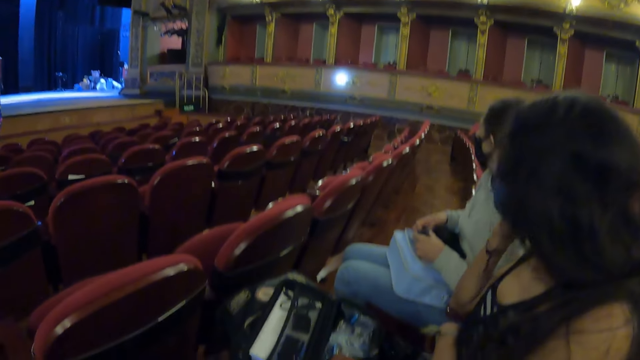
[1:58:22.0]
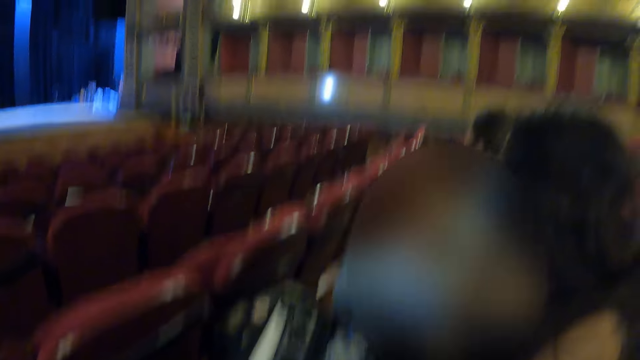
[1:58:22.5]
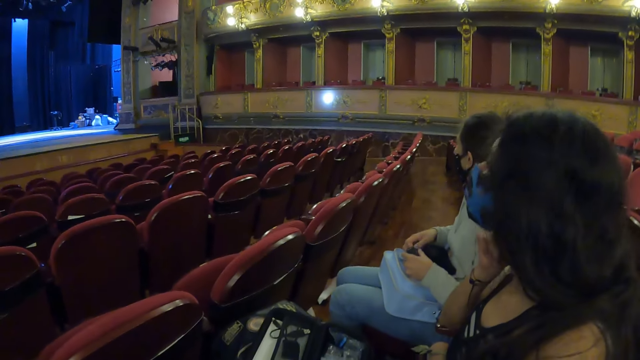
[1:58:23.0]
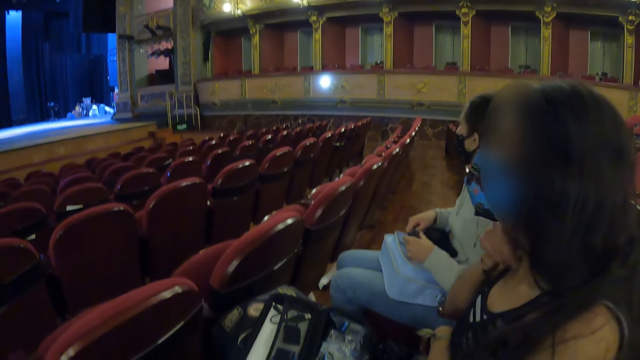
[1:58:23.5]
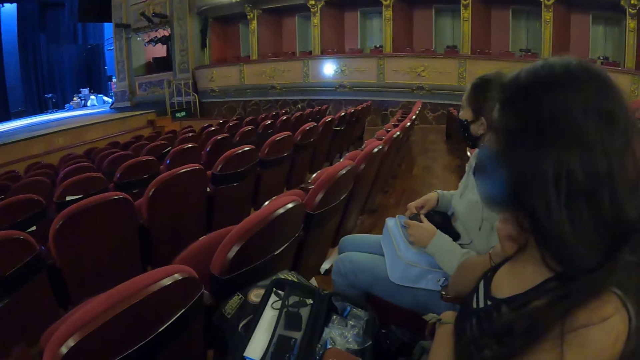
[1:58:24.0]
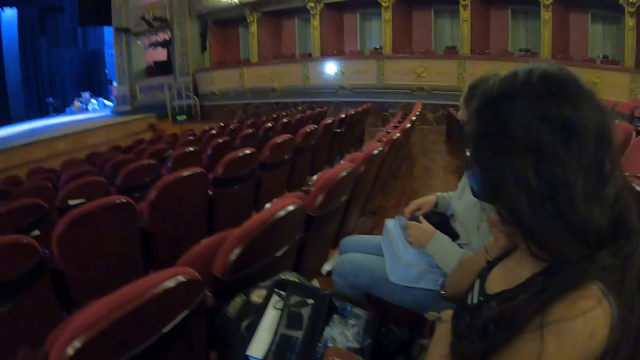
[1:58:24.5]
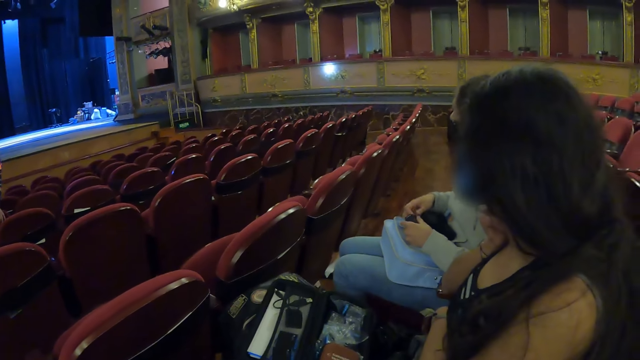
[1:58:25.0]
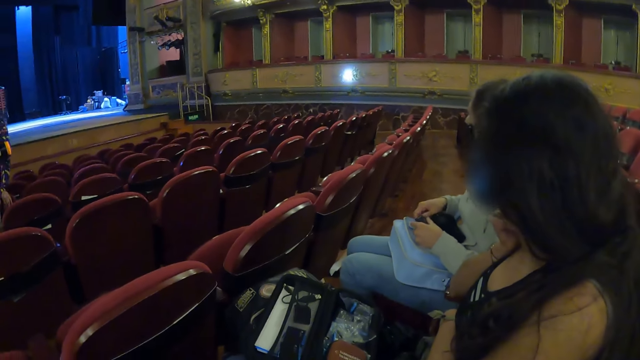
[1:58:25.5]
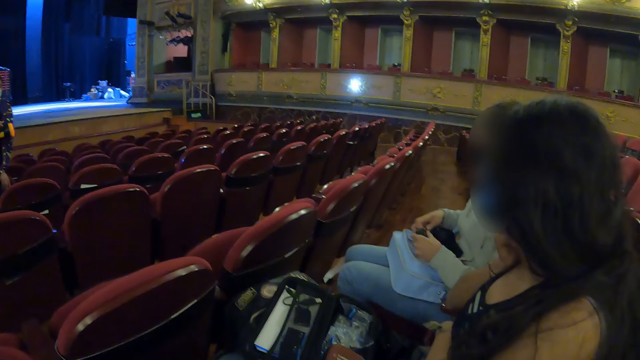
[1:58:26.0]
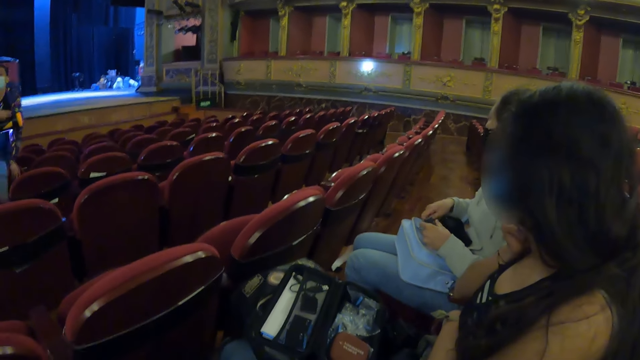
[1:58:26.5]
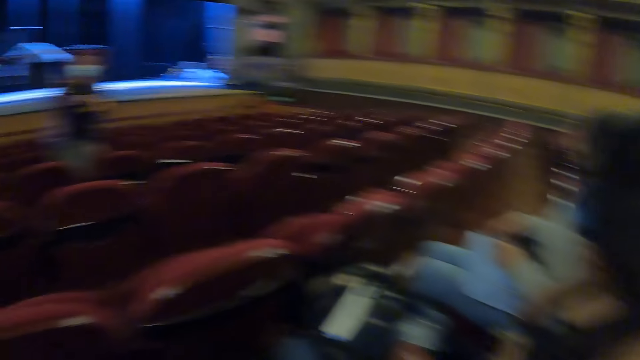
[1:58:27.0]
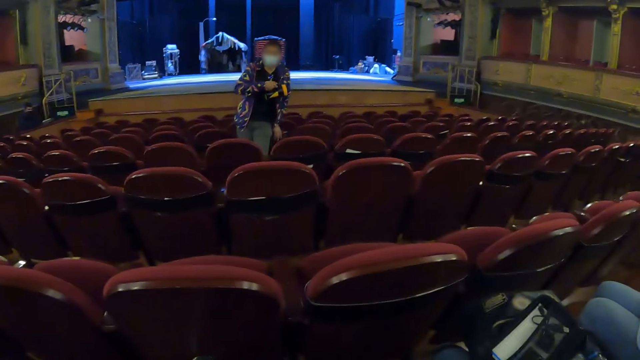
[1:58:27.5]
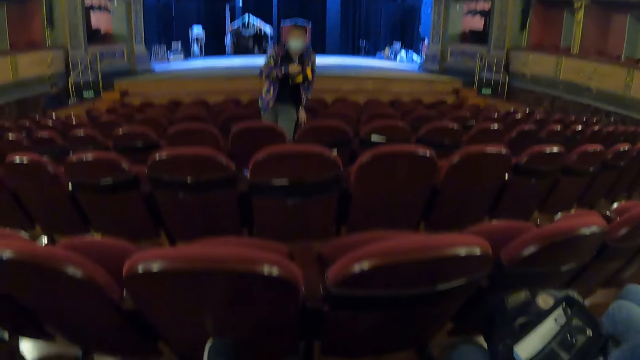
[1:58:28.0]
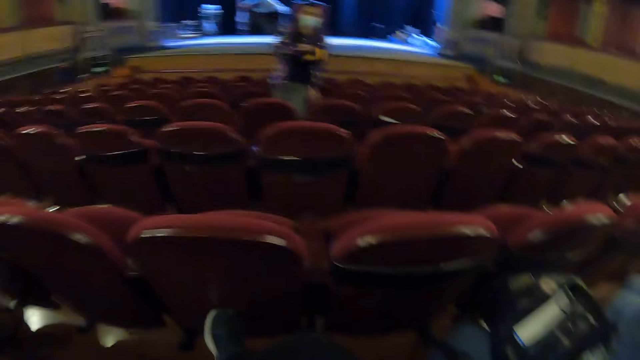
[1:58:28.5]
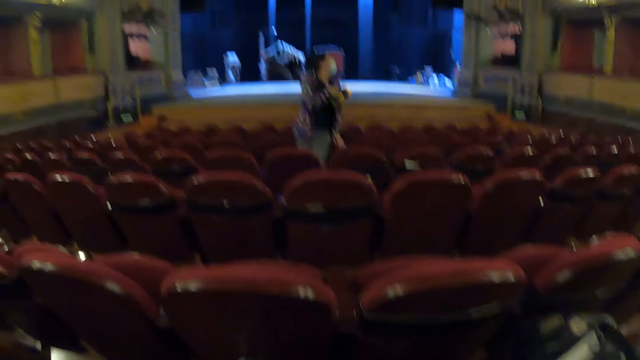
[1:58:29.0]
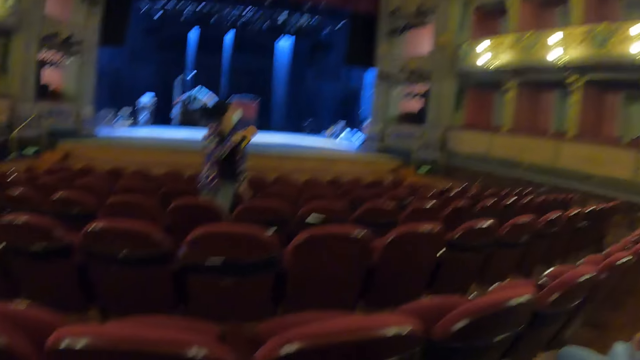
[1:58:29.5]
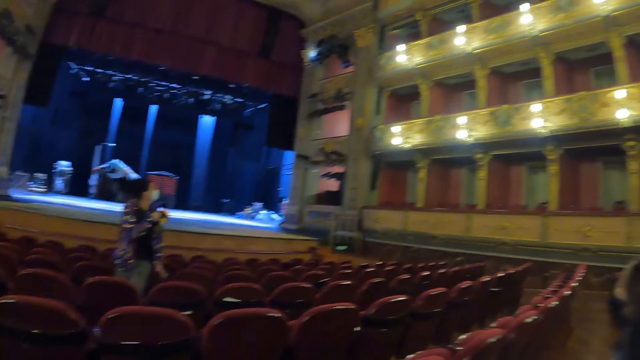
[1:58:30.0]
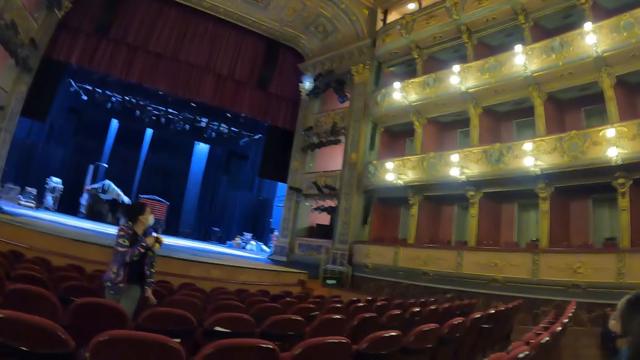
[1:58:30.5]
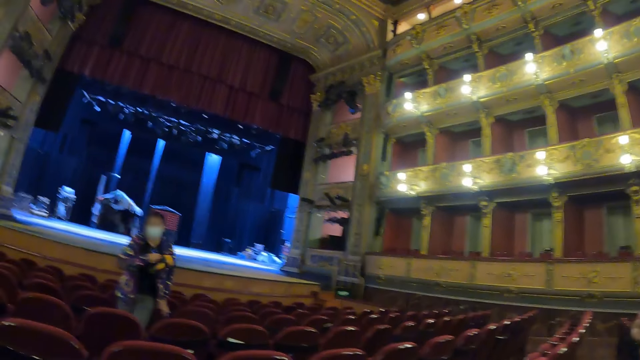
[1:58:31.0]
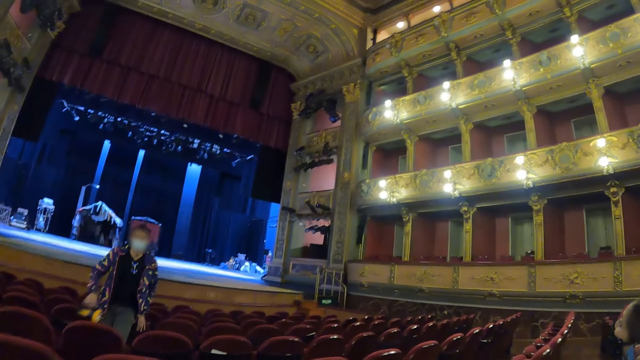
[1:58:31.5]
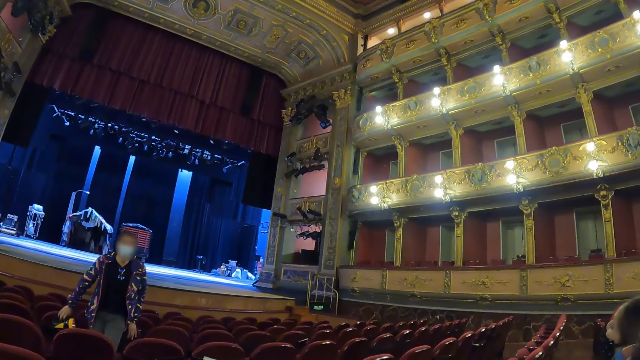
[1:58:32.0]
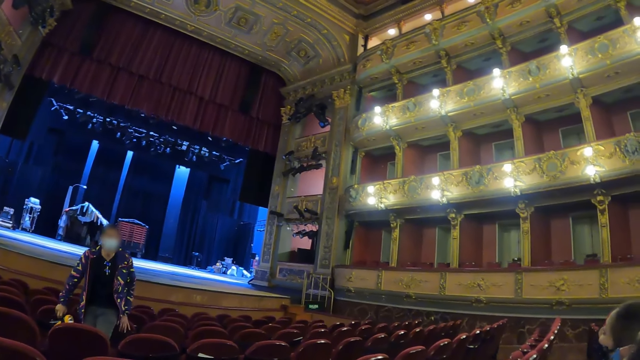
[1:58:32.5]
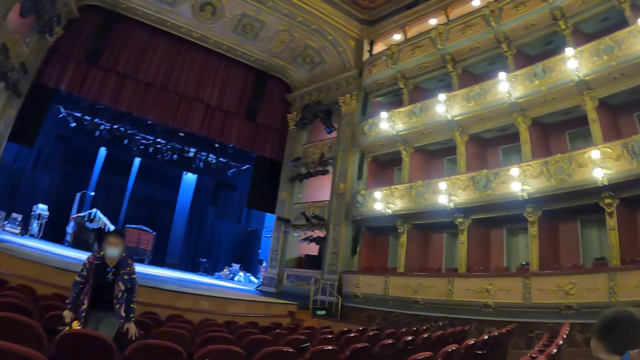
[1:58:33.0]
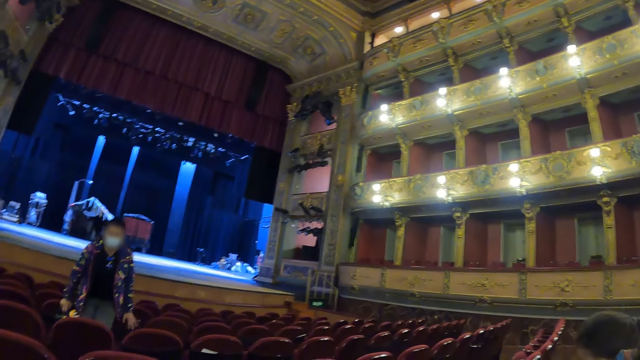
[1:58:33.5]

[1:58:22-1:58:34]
The camera wearer looks at the gallery. They look at a woman. The woman lights the stage lights with the torch. The camera wearer looks at the woman.

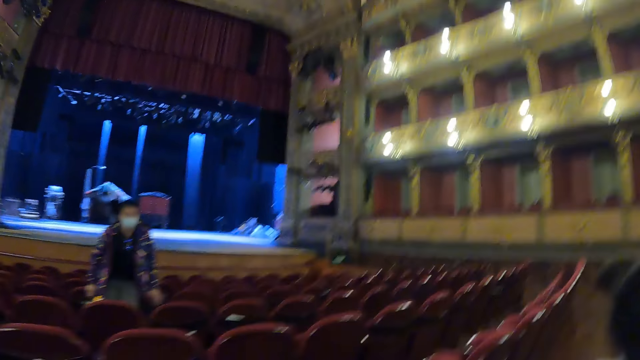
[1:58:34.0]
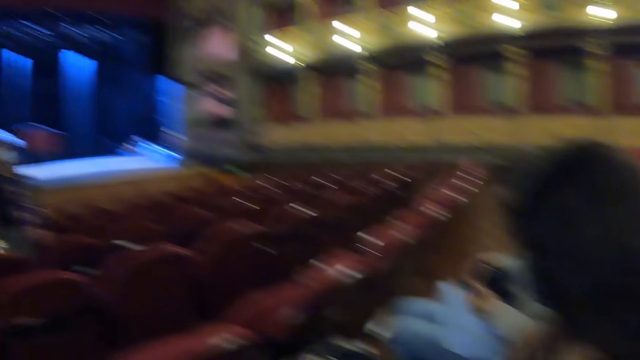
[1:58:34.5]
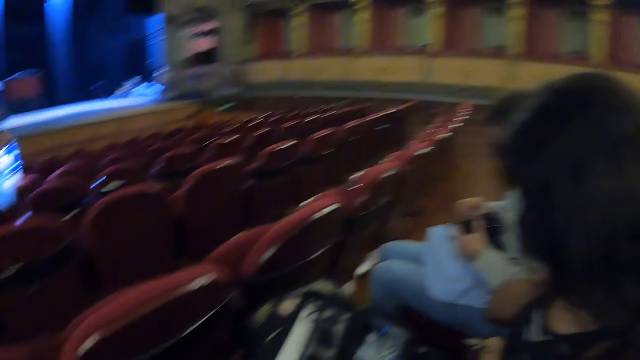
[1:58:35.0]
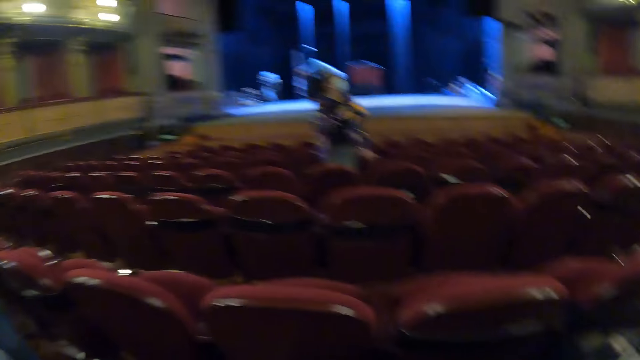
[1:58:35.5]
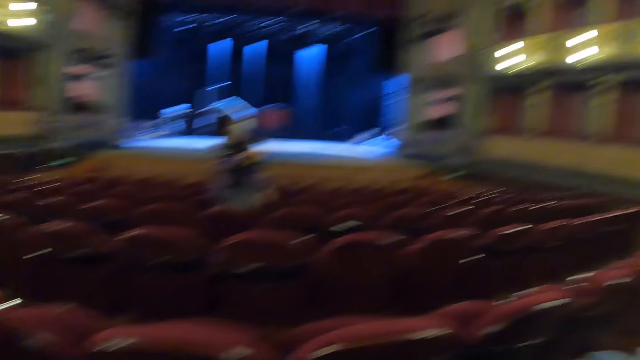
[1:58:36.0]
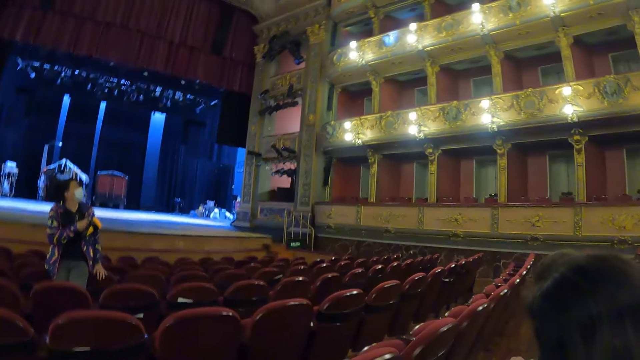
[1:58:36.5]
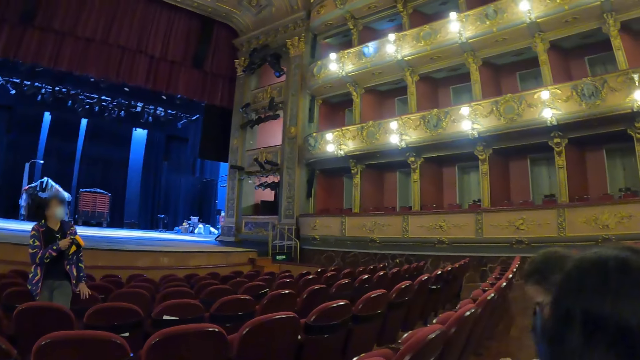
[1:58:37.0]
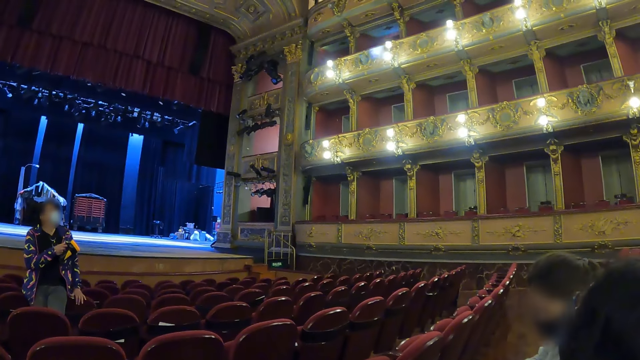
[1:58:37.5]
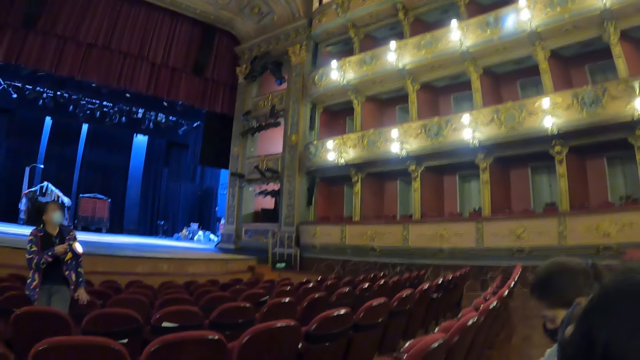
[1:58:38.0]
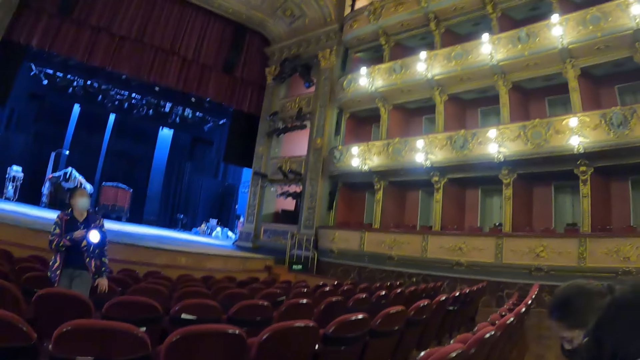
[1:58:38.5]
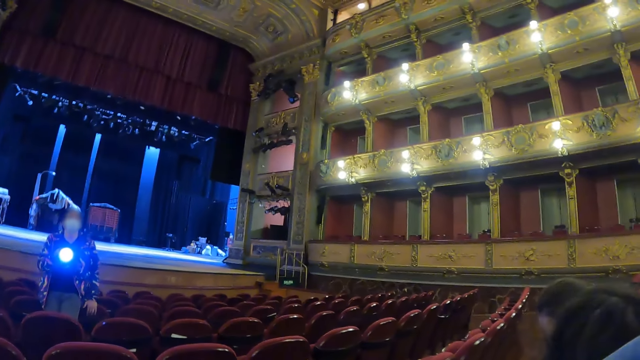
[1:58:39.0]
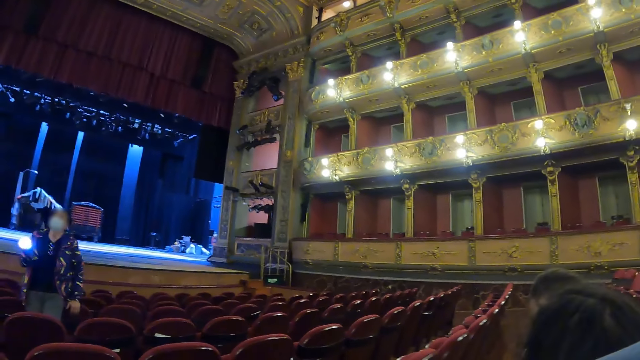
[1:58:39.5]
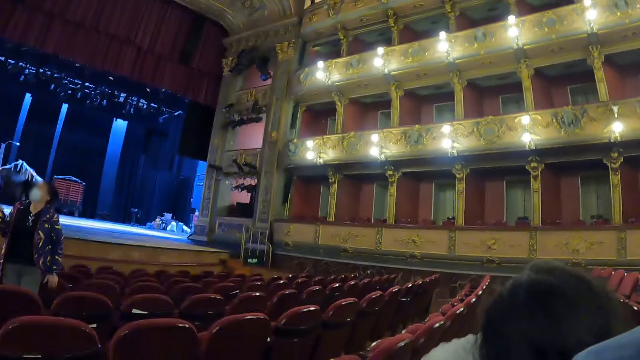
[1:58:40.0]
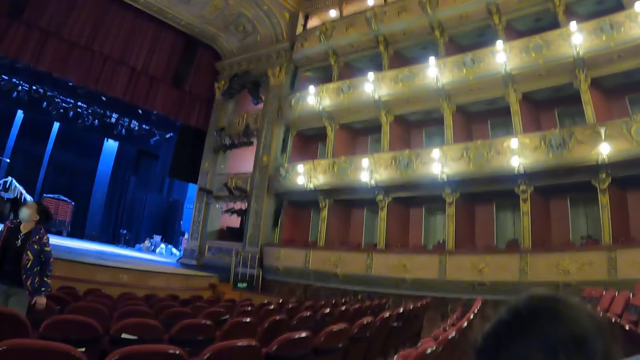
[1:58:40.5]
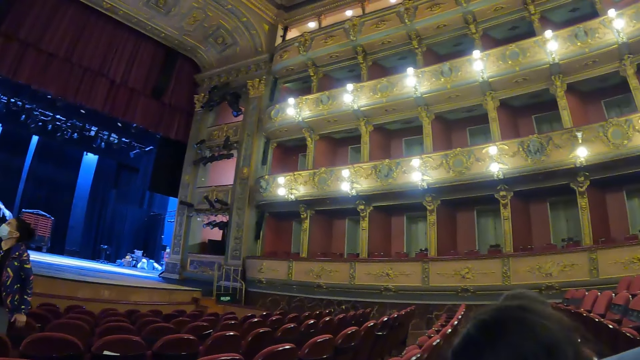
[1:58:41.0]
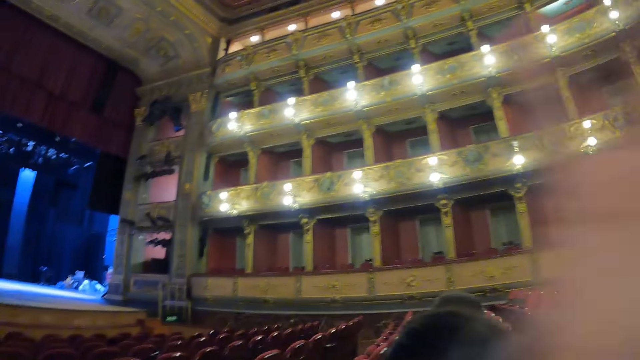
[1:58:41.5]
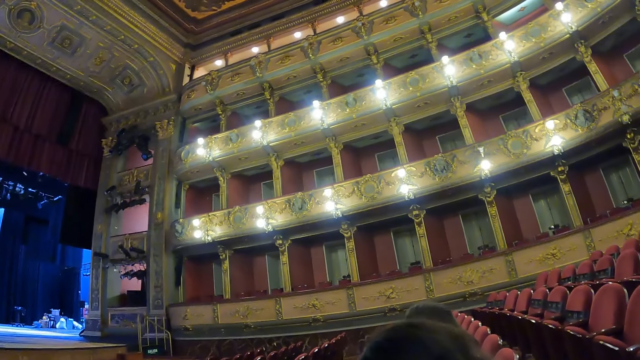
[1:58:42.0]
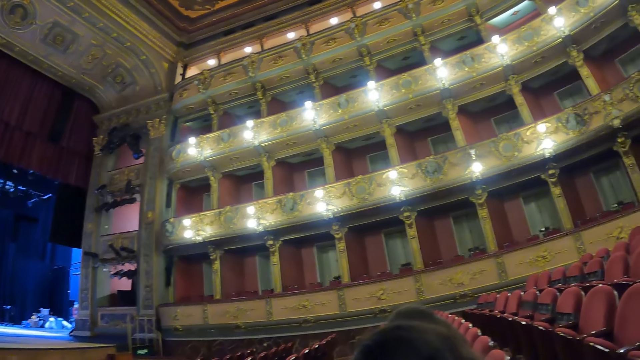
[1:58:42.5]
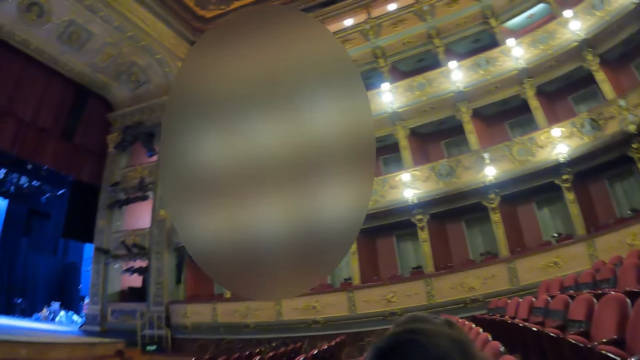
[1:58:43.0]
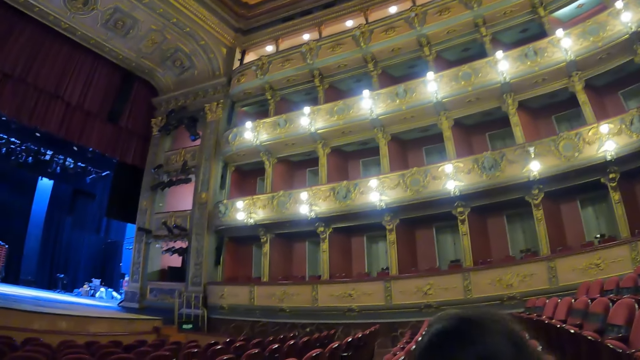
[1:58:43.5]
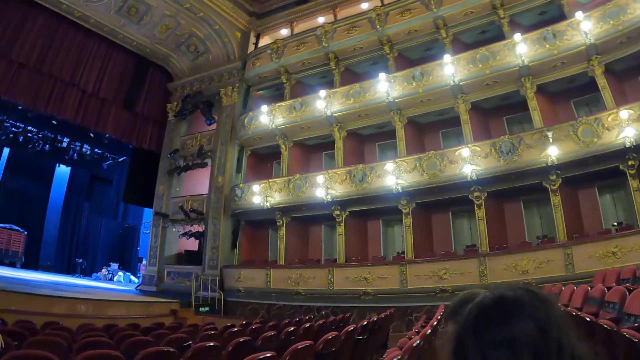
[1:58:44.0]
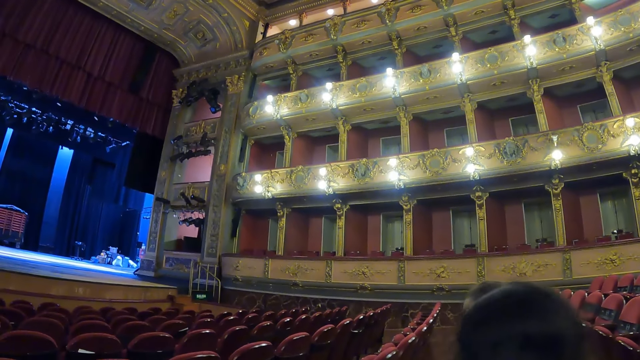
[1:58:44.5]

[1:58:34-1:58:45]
A woman lights the upper gallery with the torch. The camera wearer looks at the upper gallery. They move the right hand.
